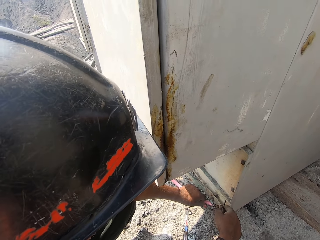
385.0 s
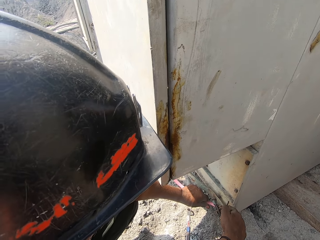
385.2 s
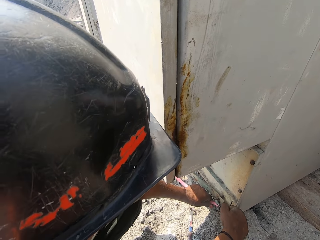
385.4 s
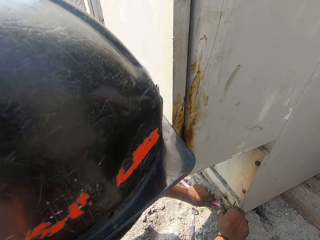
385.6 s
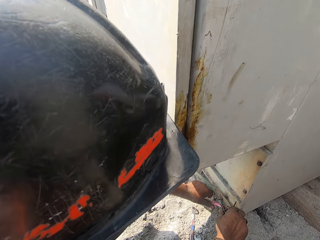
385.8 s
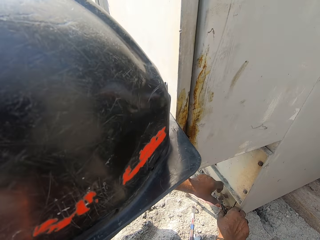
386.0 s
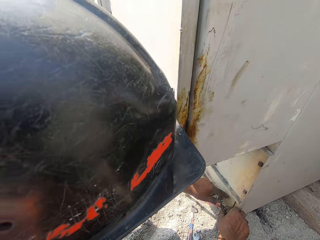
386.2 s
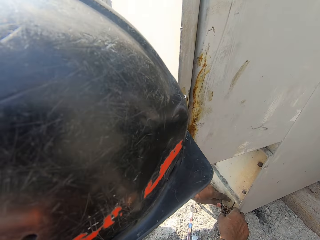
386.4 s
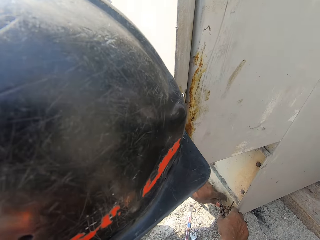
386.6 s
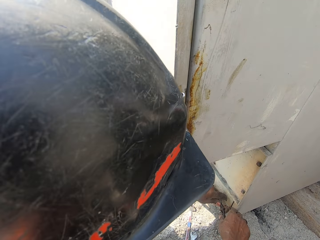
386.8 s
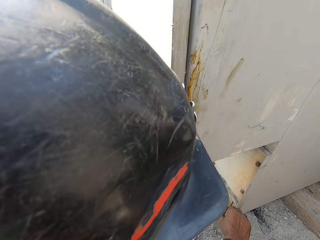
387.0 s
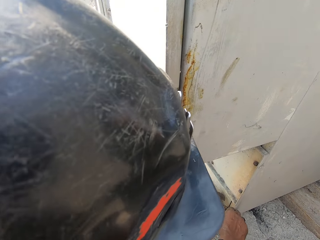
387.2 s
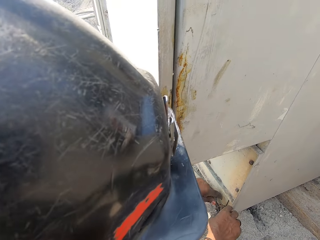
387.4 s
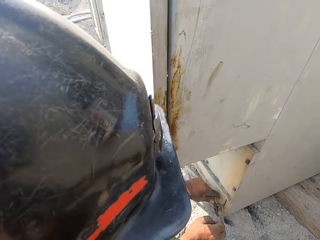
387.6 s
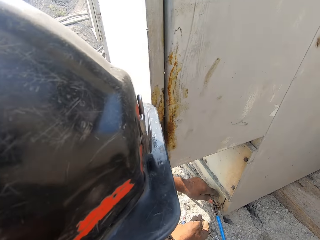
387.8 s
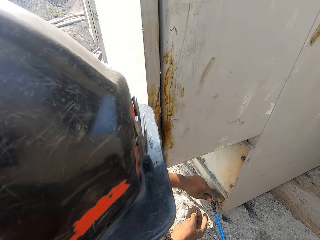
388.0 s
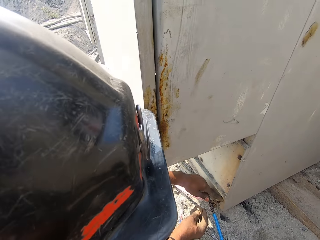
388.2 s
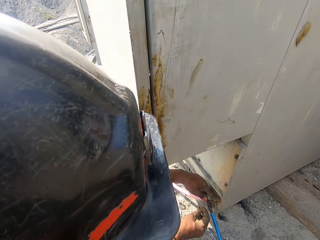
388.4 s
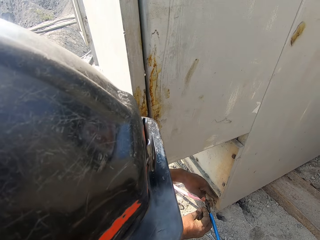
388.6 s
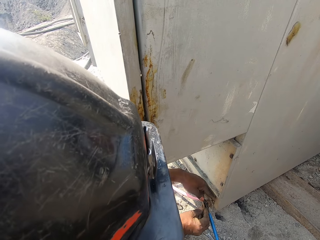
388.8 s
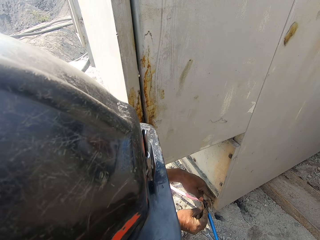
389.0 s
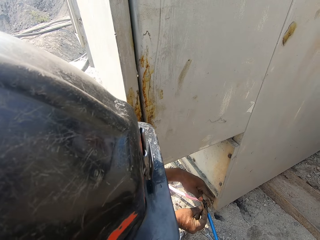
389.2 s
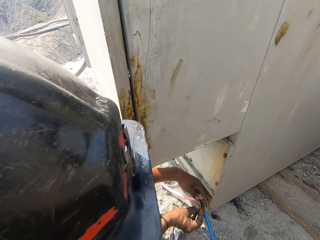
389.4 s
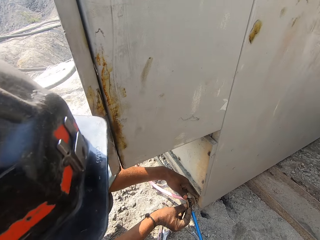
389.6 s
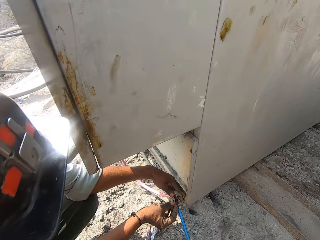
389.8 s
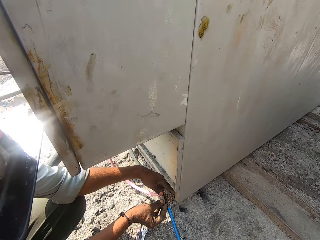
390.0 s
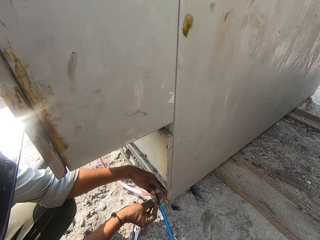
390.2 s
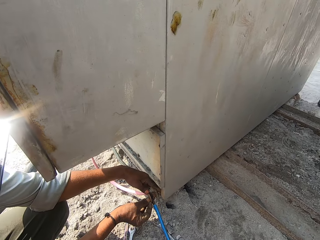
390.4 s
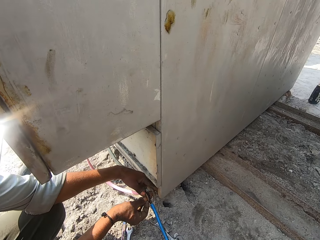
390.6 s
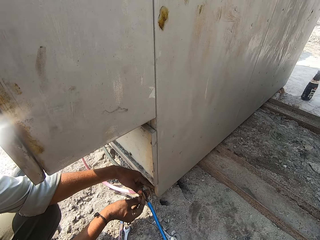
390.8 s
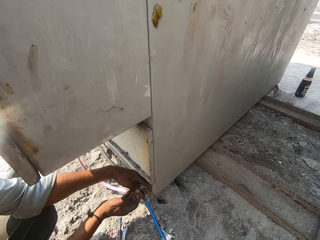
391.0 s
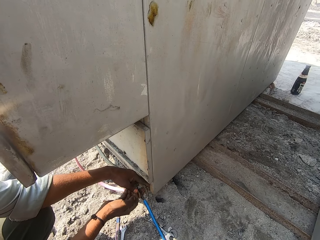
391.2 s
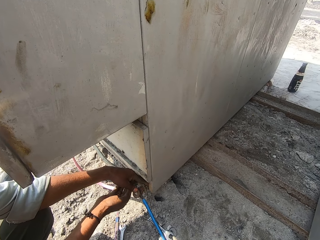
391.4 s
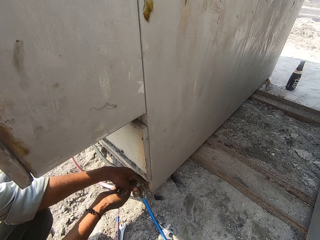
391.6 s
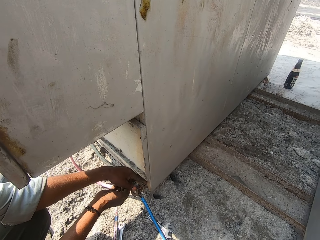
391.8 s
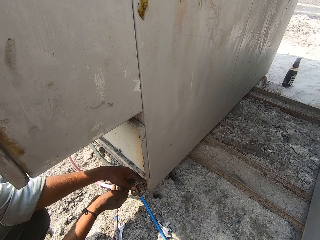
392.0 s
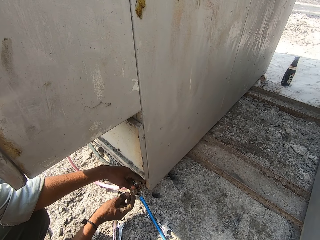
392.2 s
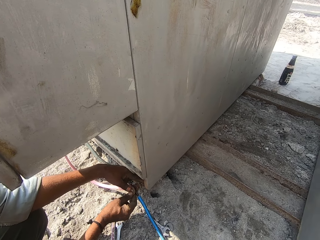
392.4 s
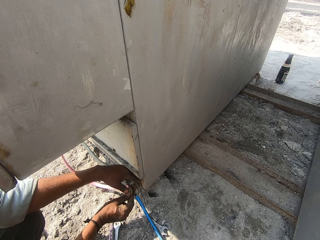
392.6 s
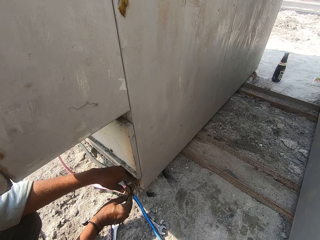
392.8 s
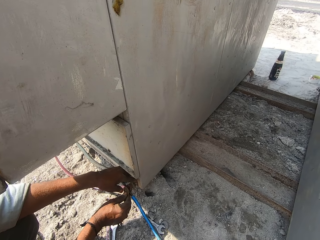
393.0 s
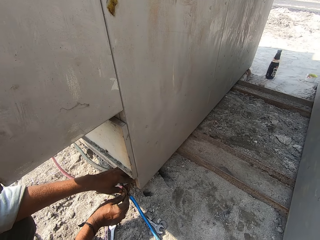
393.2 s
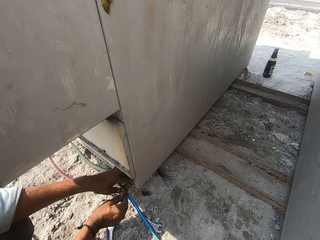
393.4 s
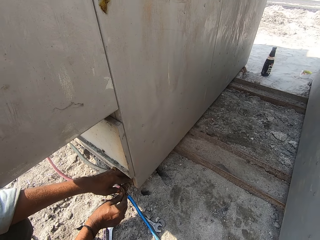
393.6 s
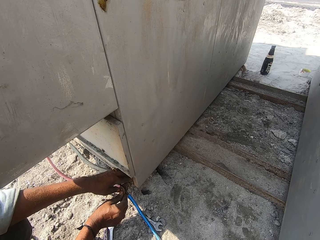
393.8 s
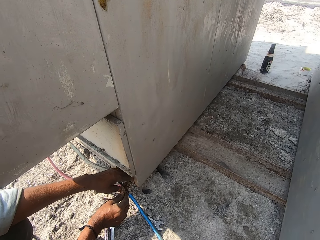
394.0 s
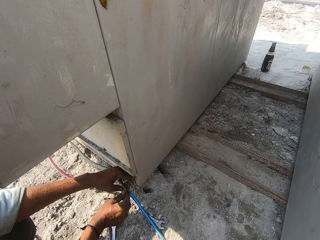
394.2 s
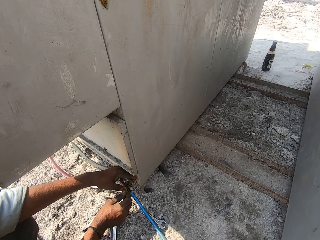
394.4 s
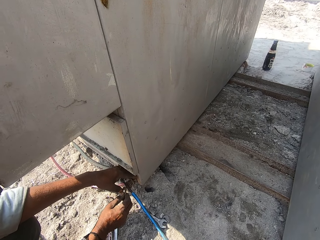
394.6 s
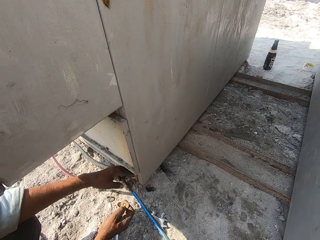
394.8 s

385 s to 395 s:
A person removes a bolt screw from the metal box.

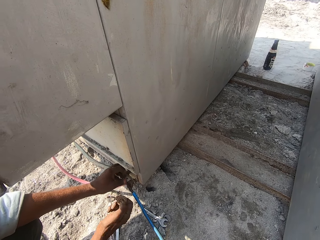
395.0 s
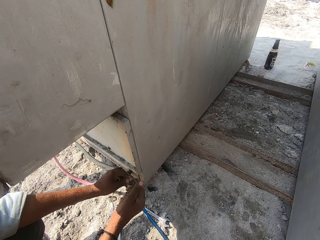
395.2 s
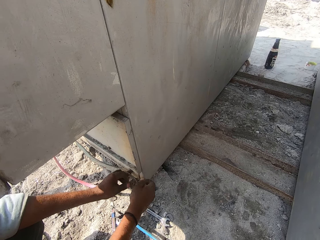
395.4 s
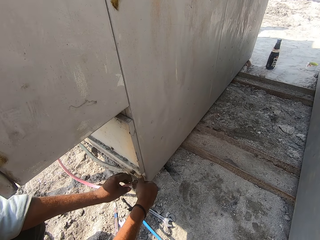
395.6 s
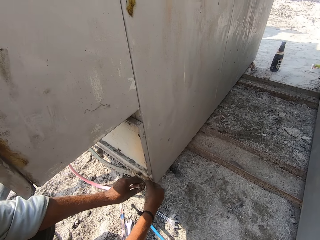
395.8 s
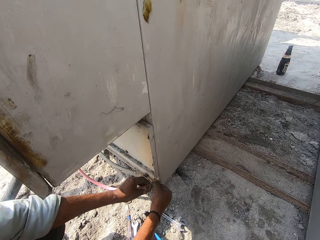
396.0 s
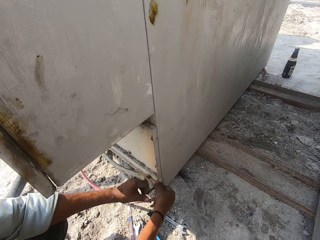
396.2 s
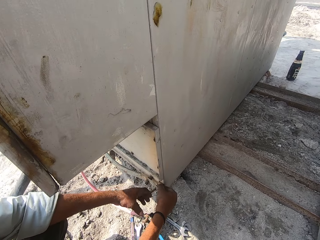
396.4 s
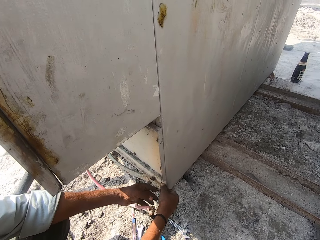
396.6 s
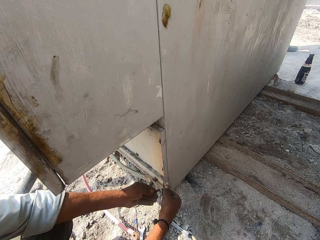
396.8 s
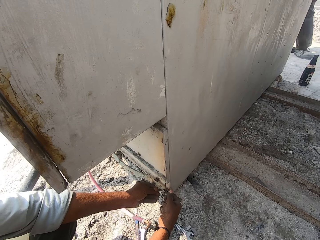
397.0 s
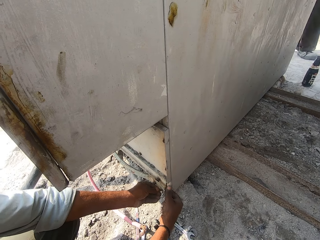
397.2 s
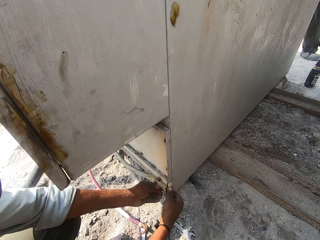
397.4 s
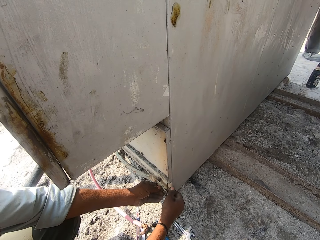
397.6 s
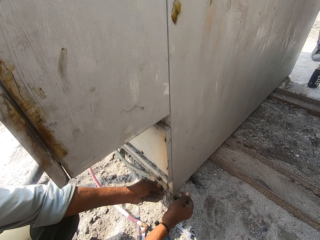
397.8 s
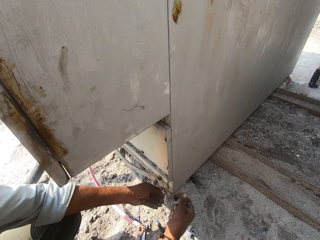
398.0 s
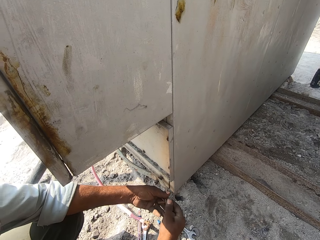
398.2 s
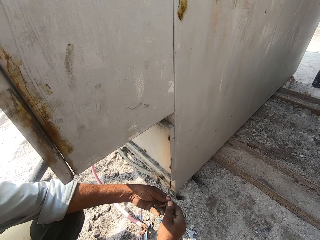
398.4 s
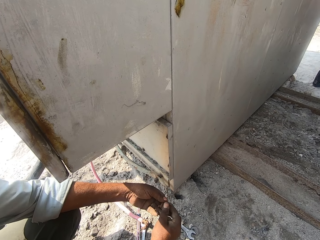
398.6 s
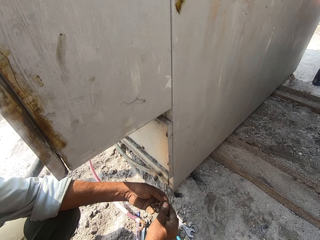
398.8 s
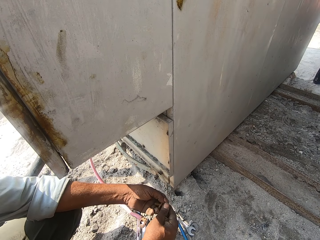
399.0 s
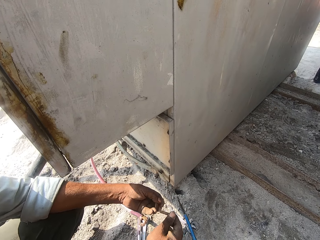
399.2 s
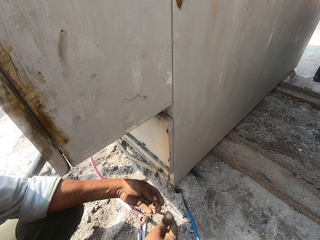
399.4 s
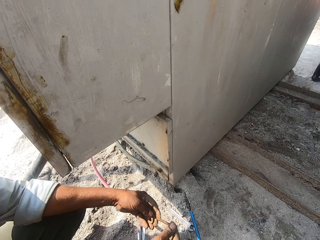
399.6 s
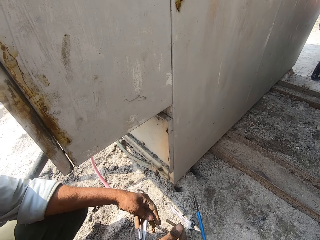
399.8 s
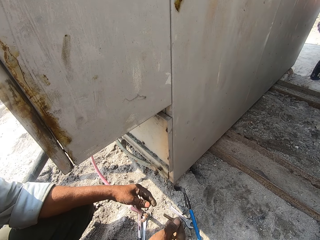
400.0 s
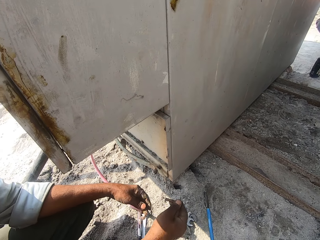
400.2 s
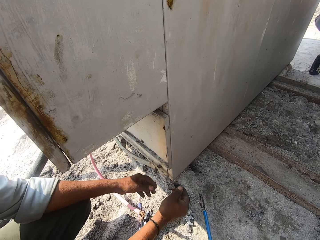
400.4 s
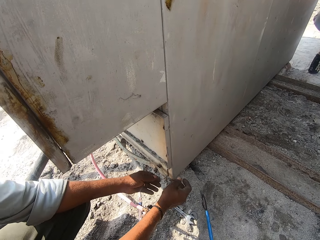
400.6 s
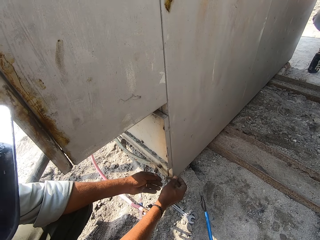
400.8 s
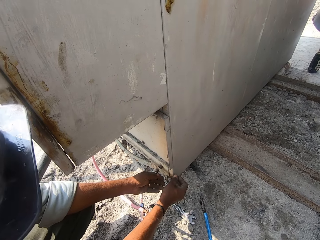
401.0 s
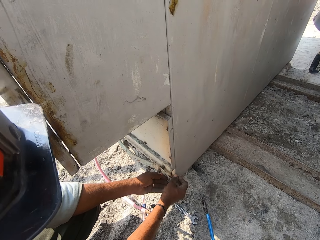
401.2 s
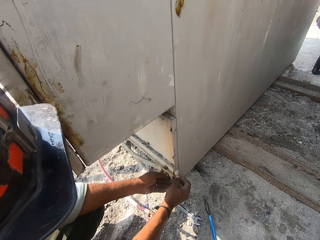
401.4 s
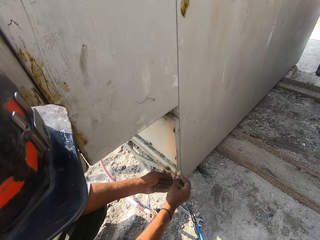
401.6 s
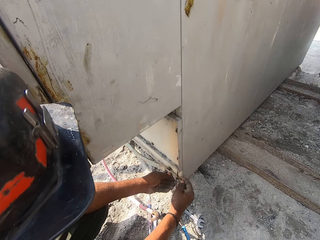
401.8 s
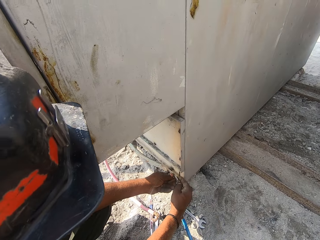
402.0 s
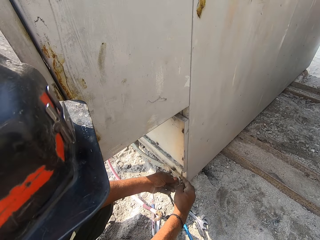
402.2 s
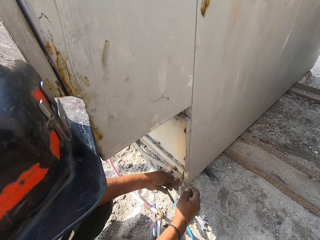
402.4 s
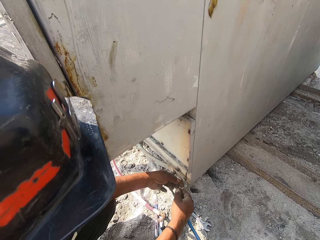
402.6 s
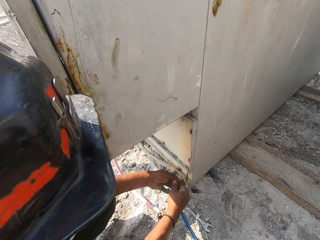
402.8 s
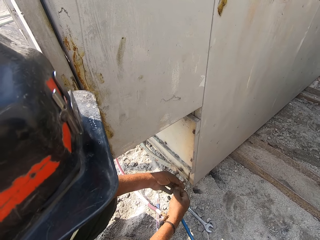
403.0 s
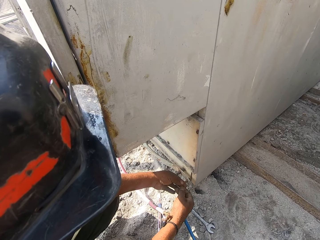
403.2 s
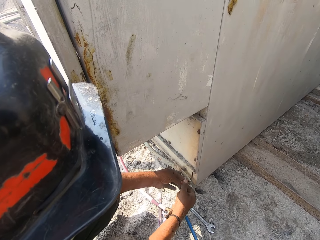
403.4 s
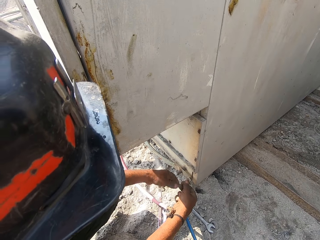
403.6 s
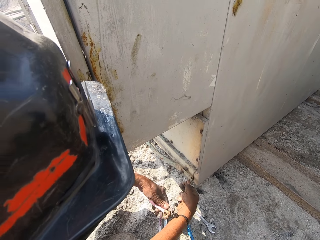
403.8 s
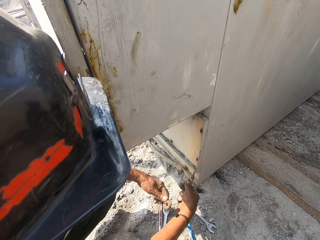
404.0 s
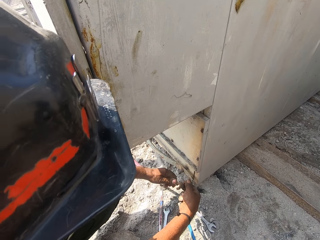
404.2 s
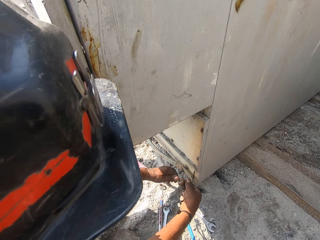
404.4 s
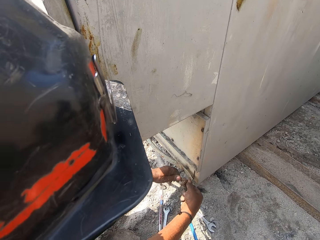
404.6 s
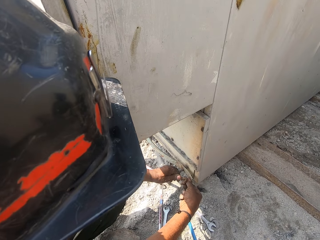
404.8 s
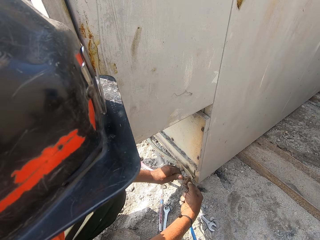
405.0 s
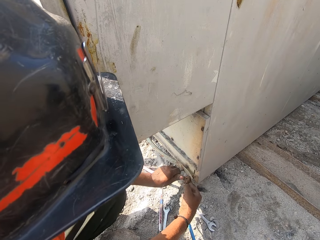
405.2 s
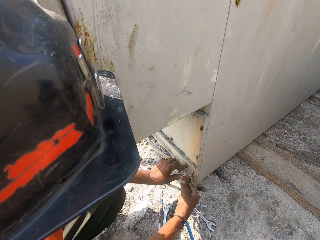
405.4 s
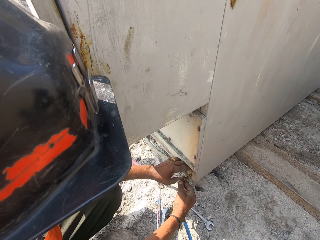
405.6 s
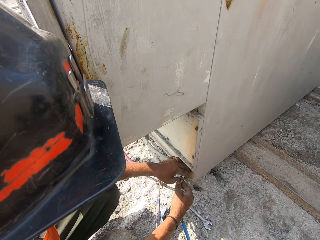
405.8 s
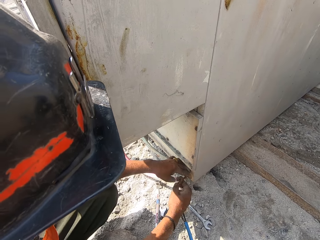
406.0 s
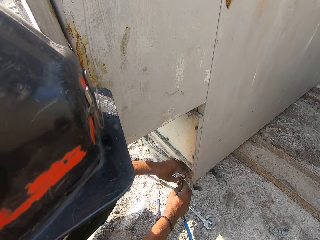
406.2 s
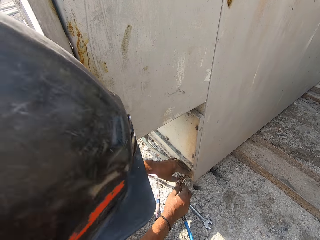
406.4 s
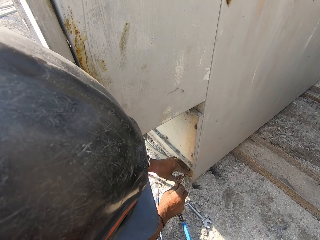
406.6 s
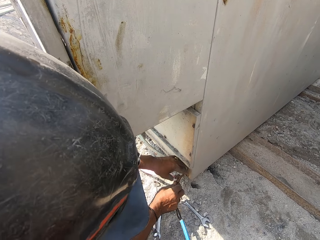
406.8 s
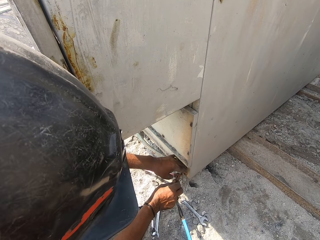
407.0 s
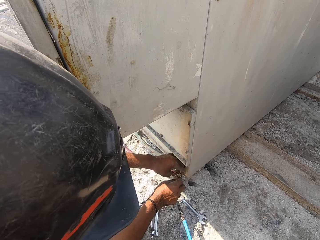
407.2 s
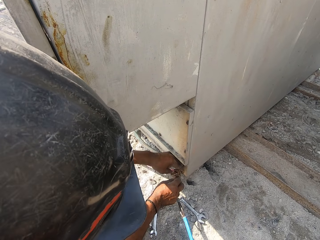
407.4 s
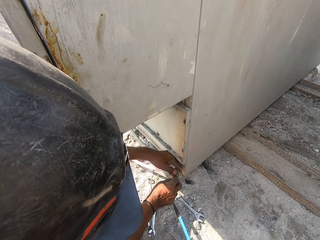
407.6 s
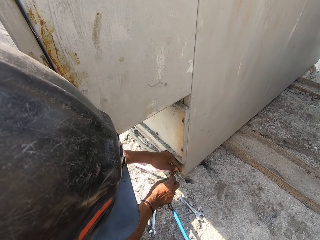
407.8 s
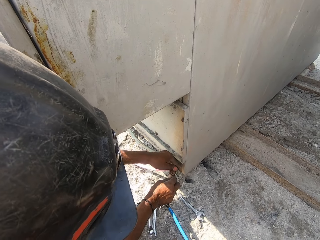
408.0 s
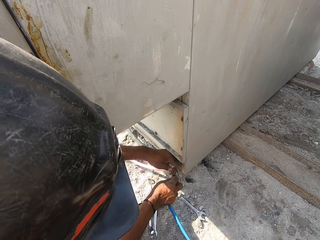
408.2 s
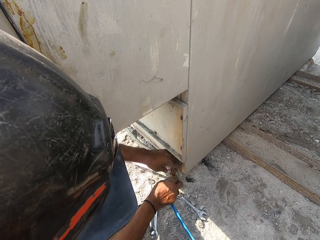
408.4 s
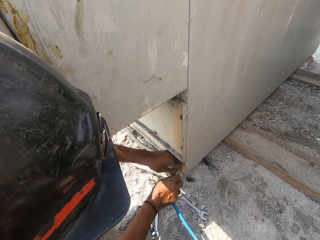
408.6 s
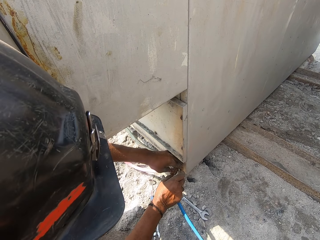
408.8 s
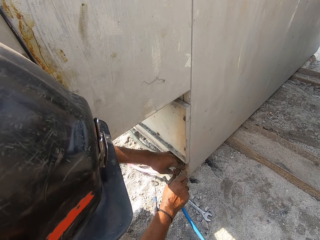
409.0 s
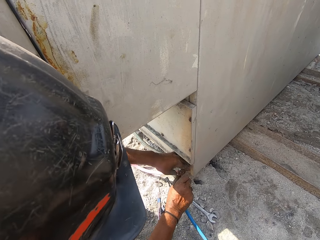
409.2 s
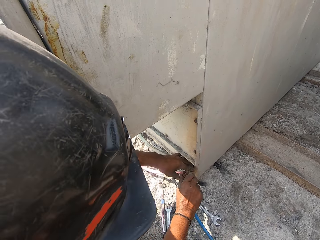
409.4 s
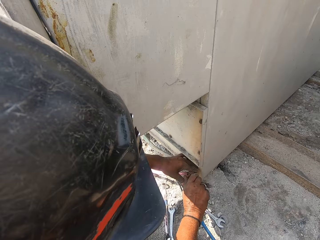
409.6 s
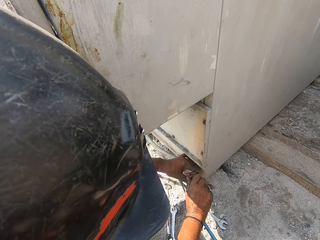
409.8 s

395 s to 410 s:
A man removes the cable from the bolt. He removes the bolt, removes the washer from the bolt and drops the washer down. The man fixes the bolt screw on the metal box. He inserts the bolt on the machine, picks up the cable and ties the cable on the bolt.
